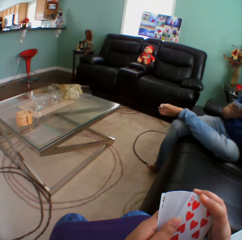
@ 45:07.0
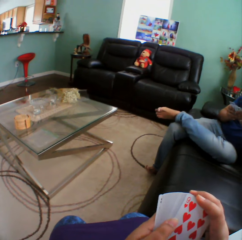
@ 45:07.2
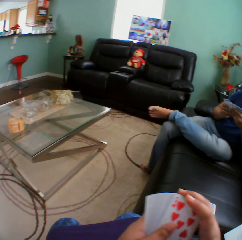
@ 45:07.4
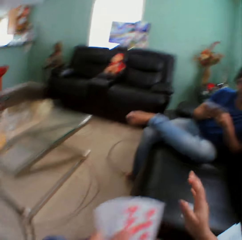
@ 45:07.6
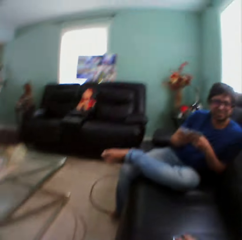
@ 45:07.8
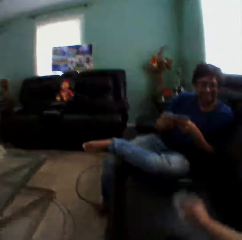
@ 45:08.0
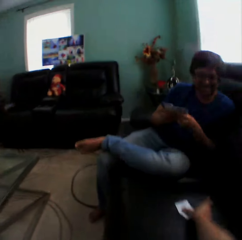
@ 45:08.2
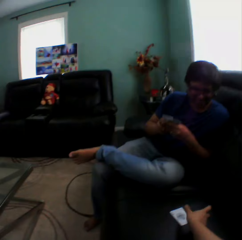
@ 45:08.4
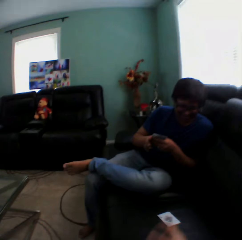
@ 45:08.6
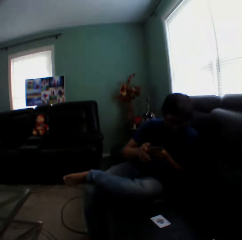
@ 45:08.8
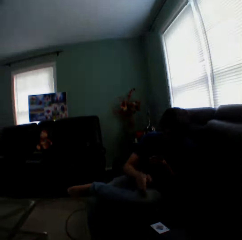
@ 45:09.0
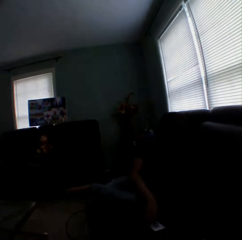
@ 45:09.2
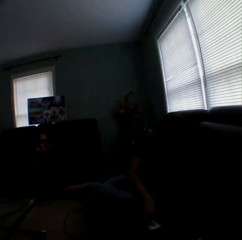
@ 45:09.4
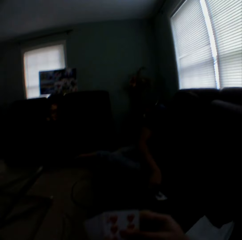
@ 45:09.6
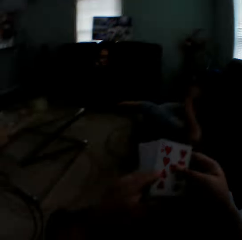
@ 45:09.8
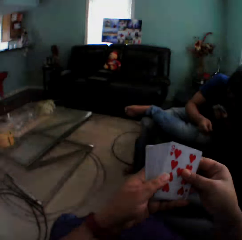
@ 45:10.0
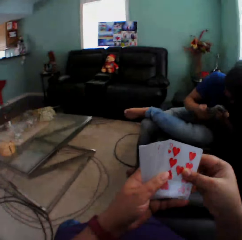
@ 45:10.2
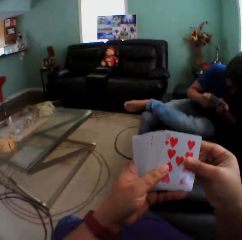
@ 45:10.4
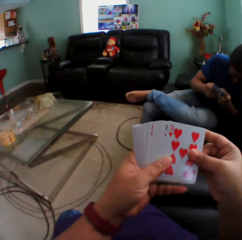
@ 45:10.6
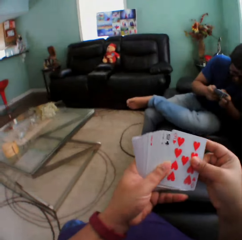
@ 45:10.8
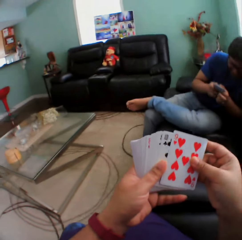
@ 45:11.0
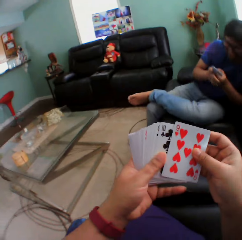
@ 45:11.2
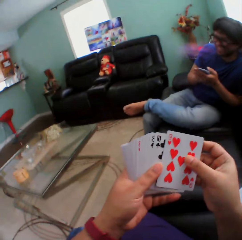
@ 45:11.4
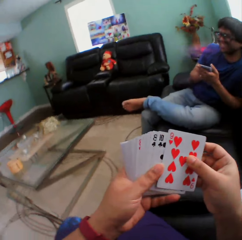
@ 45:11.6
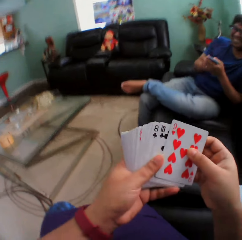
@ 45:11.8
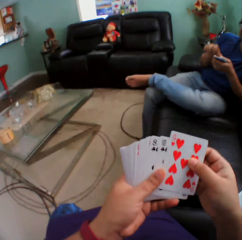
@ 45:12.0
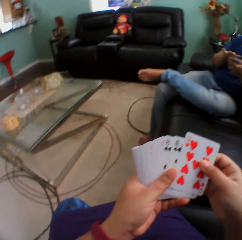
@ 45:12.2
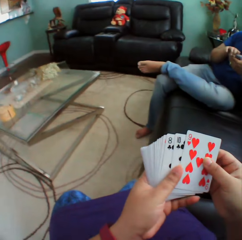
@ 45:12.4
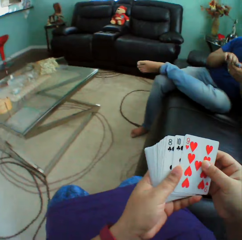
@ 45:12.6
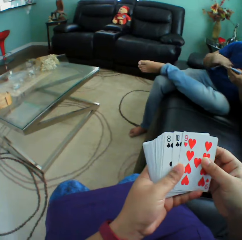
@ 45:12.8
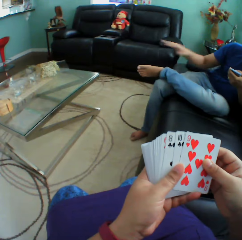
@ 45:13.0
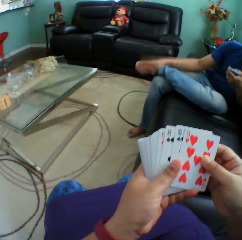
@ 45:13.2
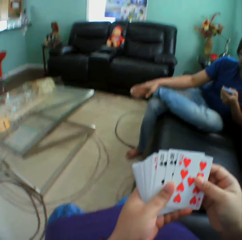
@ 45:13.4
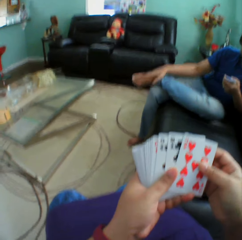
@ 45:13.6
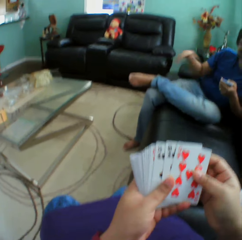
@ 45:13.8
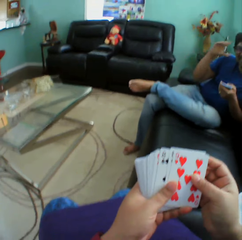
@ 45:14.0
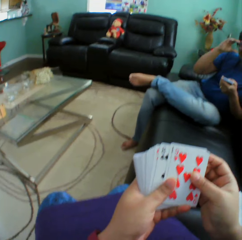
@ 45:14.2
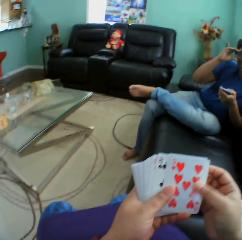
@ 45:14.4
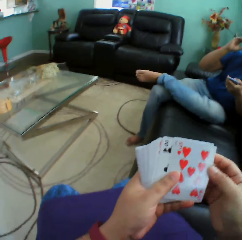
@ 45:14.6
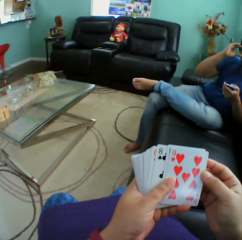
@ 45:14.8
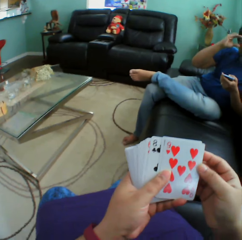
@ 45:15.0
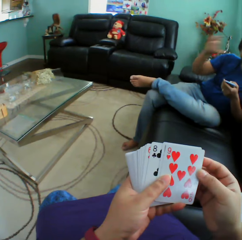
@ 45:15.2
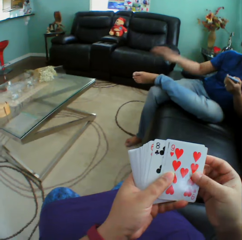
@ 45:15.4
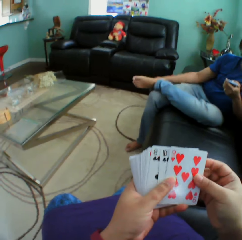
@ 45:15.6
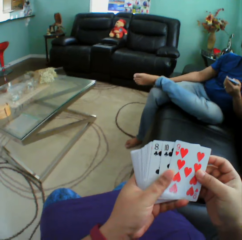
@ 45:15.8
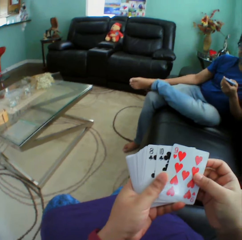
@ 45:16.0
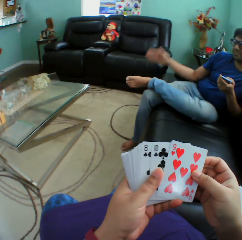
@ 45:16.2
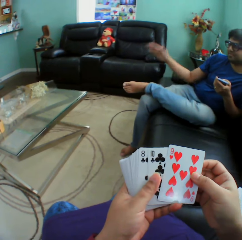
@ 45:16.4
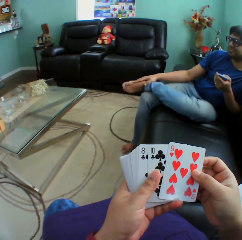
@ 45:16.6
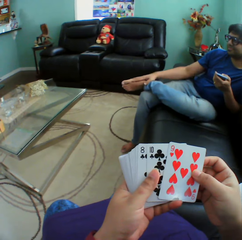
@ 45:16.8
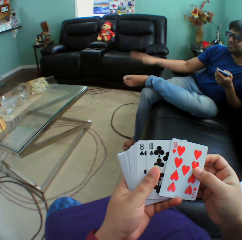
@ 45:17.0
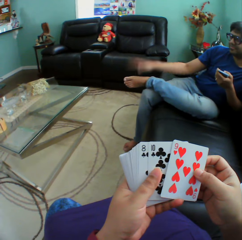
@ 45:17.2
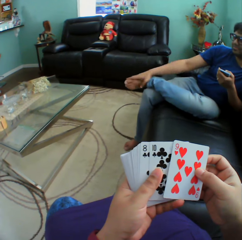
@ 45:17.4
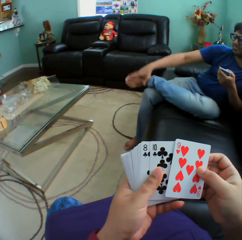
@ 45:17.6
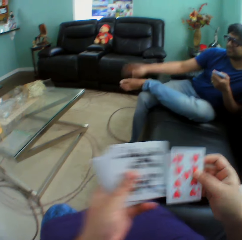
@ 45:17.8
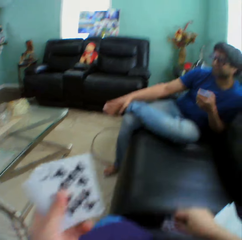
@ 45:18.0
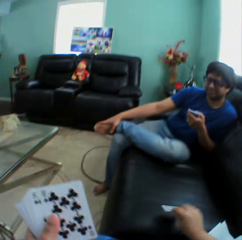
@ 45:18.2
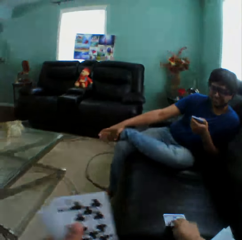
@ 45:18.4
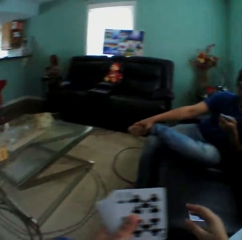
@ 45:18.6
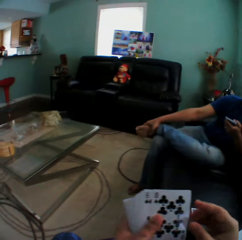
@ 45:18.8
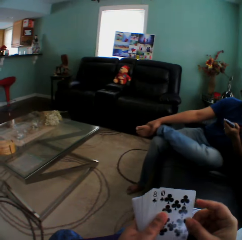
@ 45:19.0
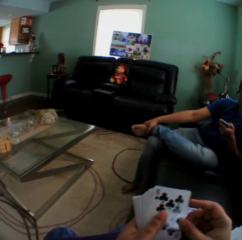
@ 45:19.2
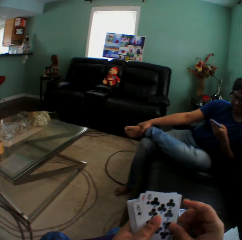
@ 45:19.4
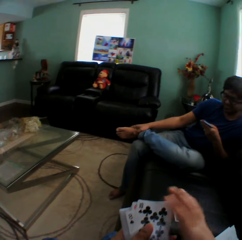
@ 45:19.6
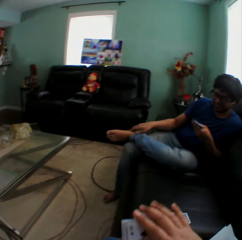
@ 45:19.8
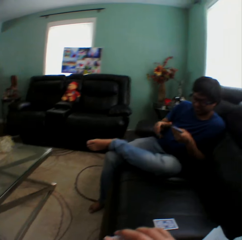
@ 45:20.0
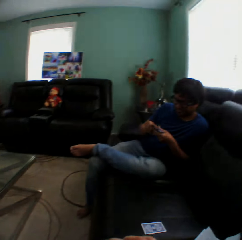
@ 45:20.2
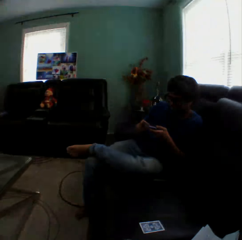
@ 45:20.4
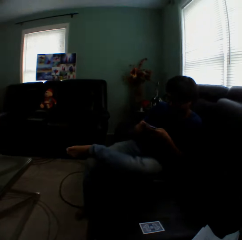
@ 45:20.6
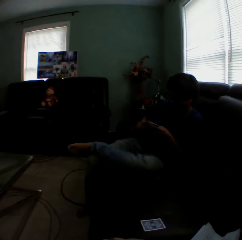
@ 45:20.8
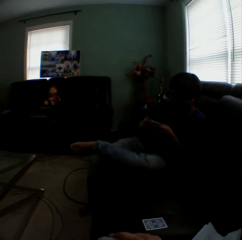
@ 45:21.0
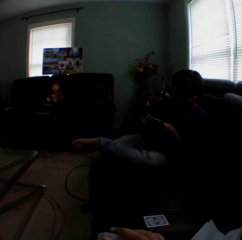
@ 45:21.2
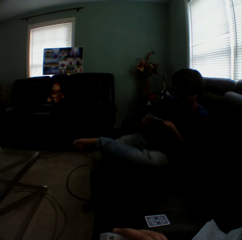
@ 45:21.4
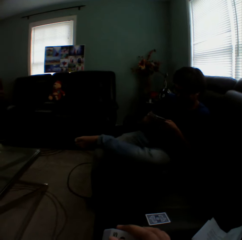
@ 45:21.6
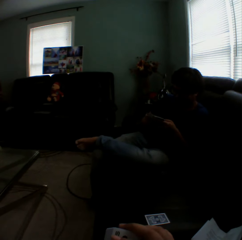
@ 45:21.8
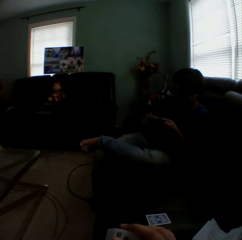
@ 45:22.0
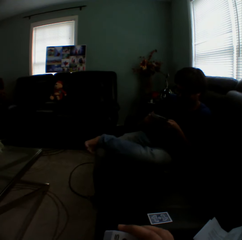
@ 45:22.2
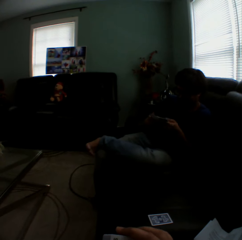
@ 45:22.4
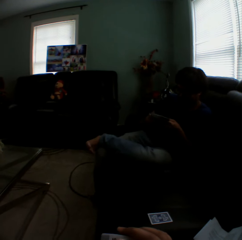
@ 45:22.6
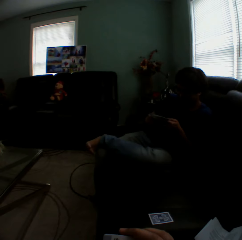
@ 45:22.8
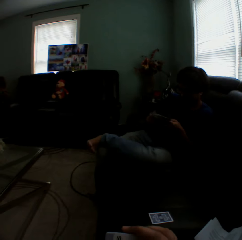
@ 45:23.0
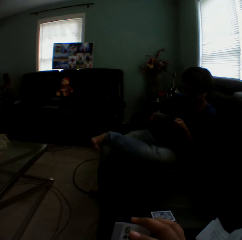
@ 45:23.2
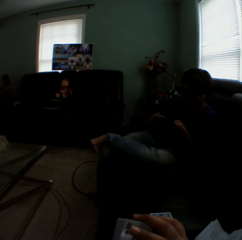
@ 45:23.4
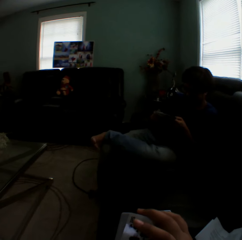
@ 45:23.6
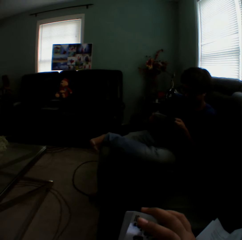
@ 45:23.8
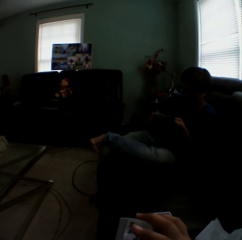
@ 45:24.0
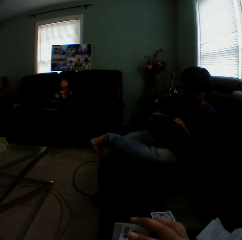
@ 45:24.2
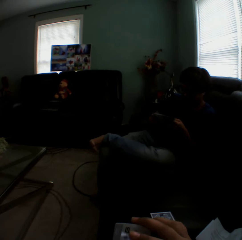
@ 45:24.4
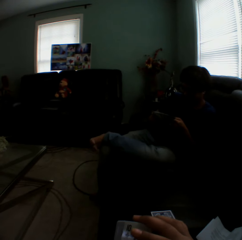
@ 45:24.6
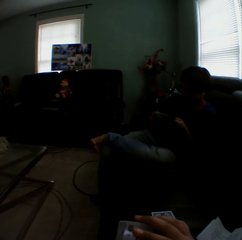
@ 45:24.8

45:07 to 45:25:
The camera wearer turns a card on a couch. They hold a playing card on the couch. They put a playing card on the couch. They turn to the side. A man picks up a card on the couch. The camera wearer arranges cards in a hand. They hold playing cards. The man holds playing cards. The man touches the foot. The camera wearer holds playing cards. The man touches the shades. The man puts down his hand, and taps his feet. The camera wearer puts a card on the couch. The man looks at the cards.

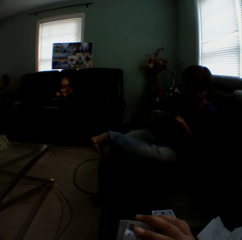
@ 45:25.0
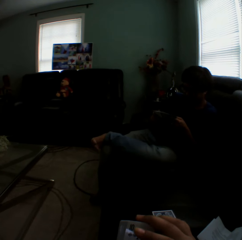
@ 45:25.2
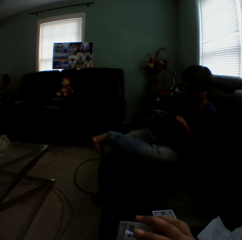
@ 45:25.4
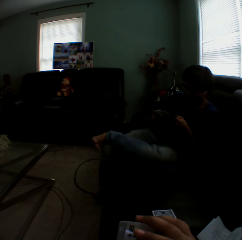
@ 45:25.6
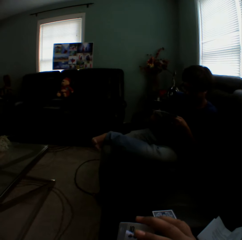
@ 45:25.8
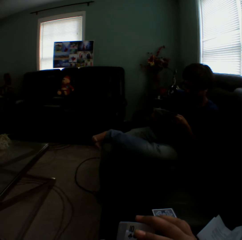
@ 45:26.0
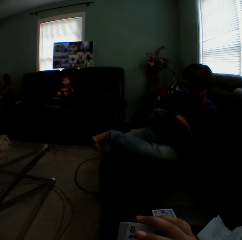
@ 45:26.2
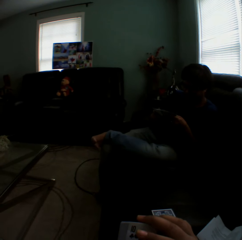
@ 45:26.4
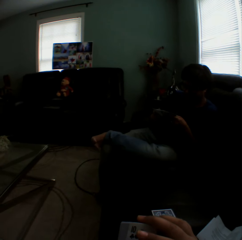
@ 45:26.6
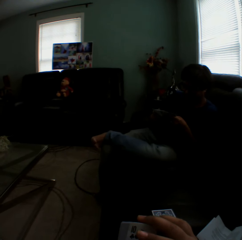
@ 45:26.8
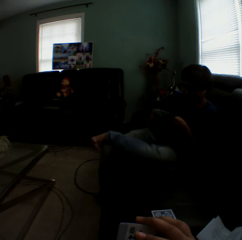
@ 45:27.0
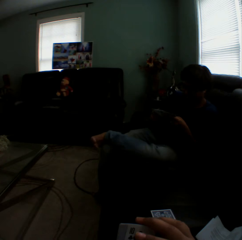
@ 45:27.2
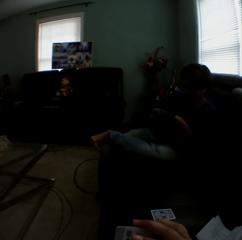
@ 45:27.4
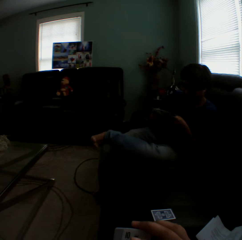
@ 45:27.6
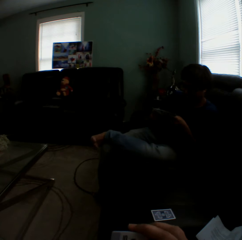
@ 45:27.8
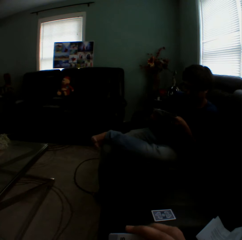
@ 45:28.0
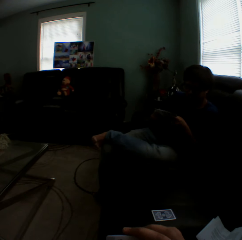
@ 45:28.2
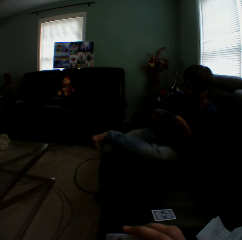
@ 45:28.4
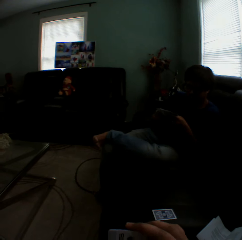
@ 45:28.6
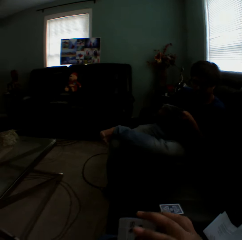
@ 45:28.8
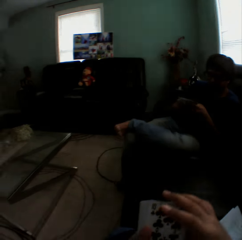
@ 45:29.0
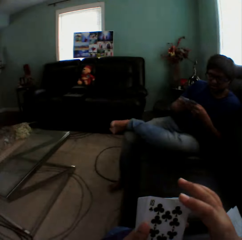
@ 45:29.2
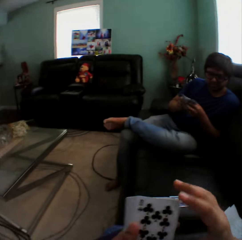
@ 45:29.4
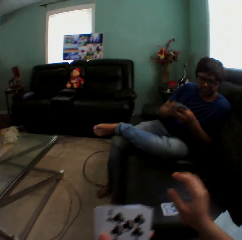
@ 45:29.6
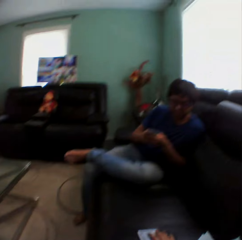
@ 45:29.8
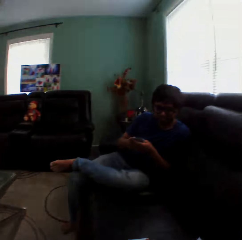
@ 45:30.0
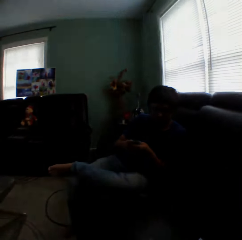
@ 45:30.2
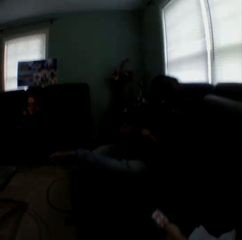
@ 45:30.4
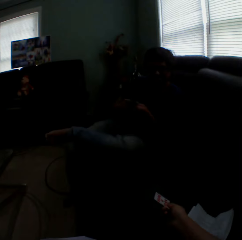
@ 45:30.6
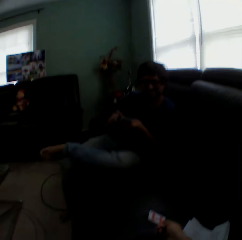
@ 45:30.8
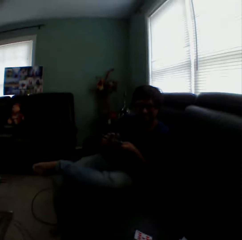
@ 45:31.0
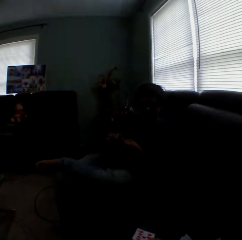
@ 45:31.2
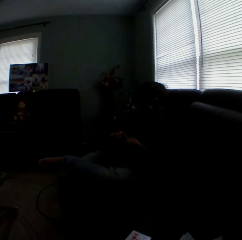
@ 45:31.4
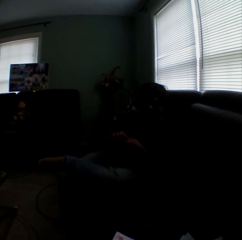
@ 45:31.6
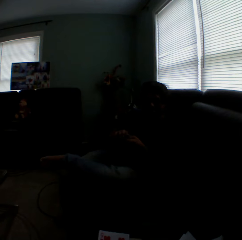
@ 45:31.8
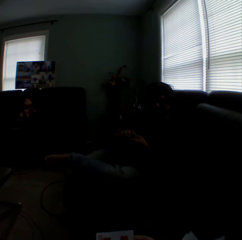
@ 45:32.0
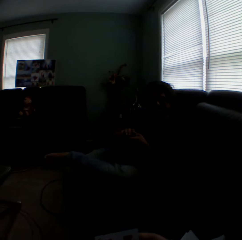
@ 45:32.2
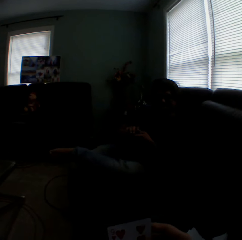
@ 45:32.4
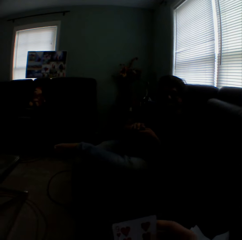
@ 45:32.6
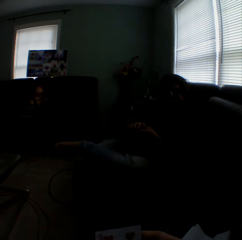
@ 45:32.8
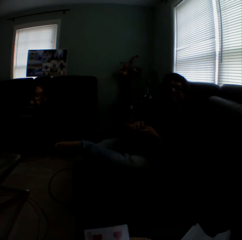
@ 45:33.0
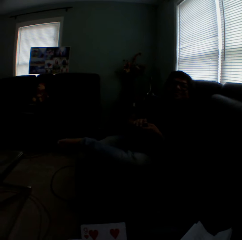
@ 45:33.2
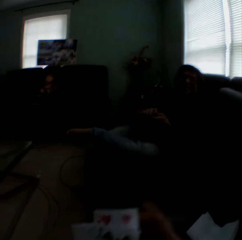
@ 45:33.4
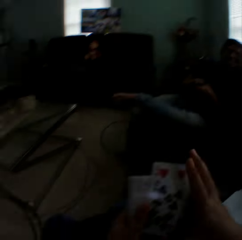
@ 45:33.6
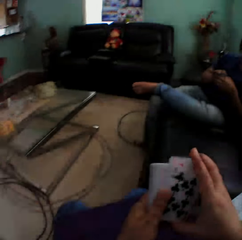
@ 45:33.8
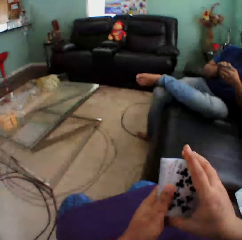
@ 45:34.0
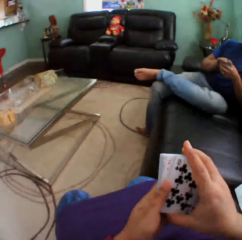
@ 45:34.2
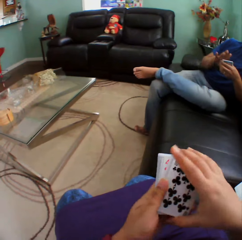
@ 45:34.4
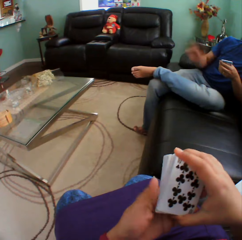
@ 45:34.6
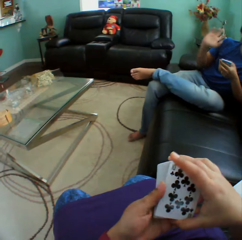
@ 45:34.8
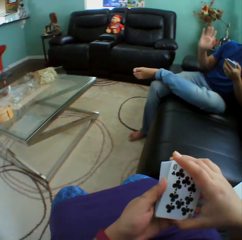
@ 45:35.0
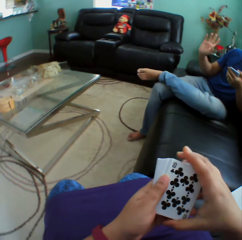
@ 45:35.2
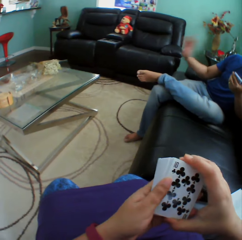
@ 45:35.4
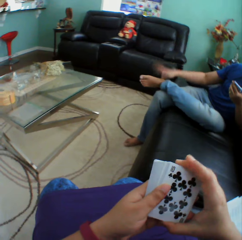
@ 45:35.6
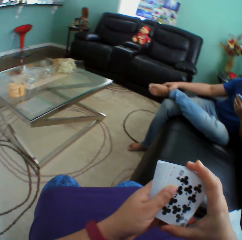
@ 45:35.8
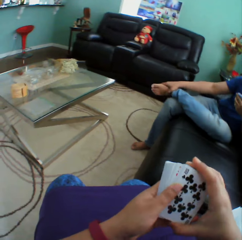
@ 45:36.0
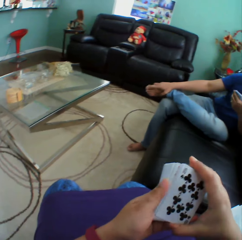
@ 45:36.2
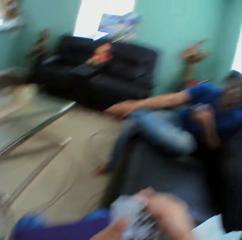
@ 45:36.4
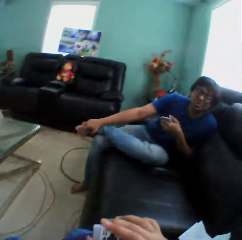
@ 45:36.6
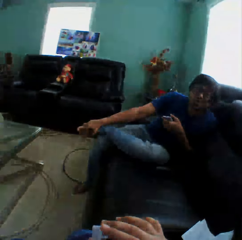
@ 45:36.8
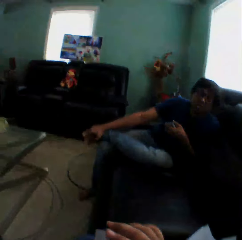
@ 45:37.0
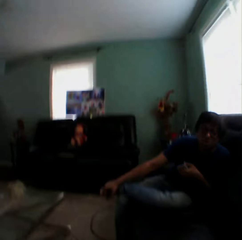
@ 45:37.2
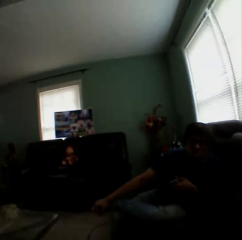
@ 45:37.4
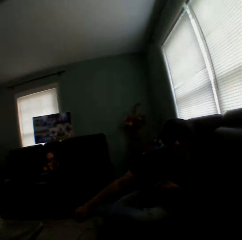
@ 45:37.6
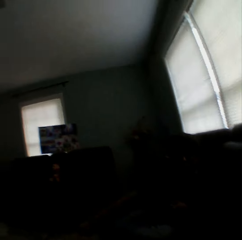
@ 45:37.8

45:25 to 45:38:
The camera wearer puts her hand on the couch. A man gestures with his hand.
